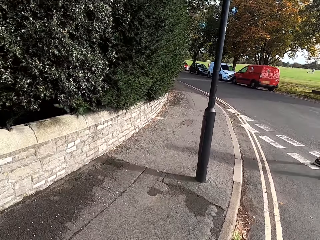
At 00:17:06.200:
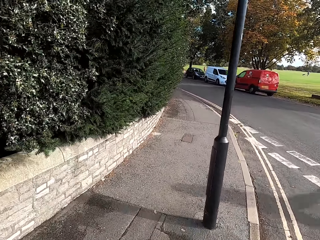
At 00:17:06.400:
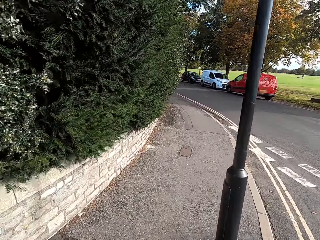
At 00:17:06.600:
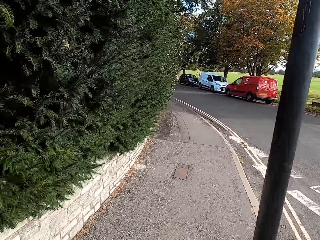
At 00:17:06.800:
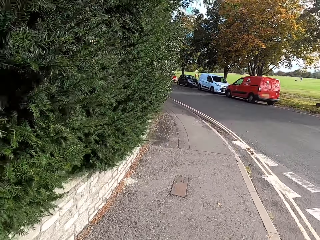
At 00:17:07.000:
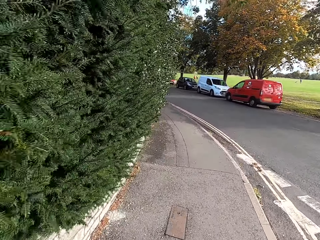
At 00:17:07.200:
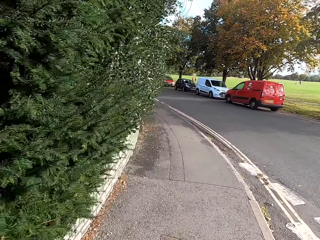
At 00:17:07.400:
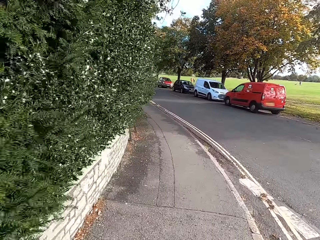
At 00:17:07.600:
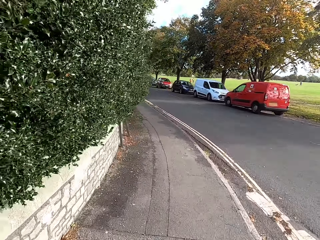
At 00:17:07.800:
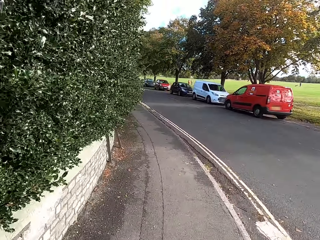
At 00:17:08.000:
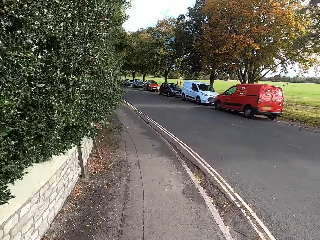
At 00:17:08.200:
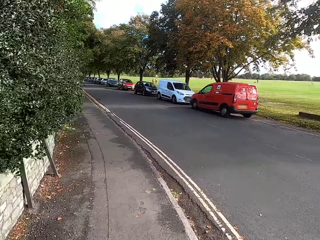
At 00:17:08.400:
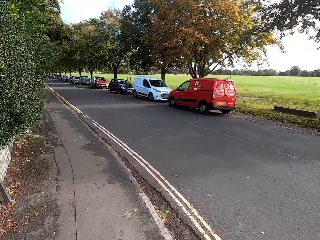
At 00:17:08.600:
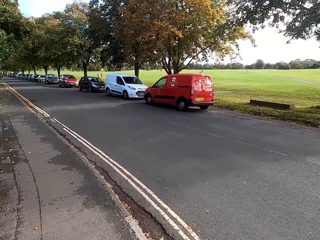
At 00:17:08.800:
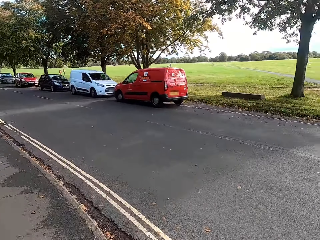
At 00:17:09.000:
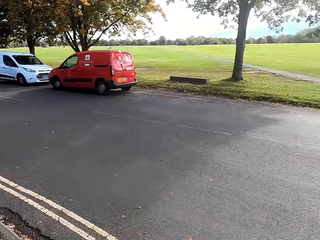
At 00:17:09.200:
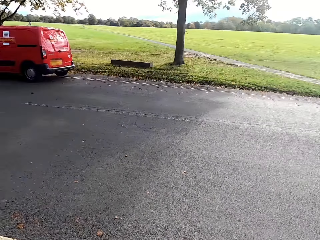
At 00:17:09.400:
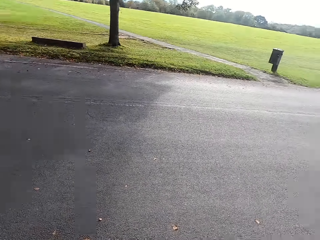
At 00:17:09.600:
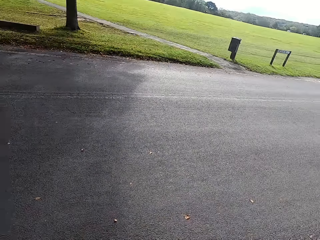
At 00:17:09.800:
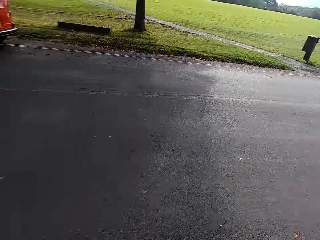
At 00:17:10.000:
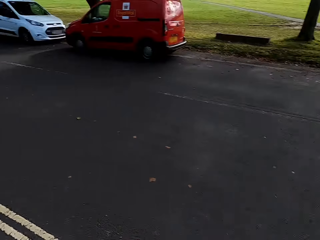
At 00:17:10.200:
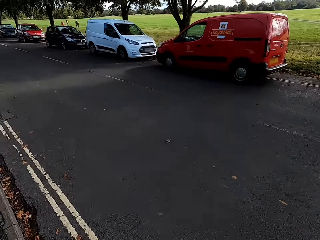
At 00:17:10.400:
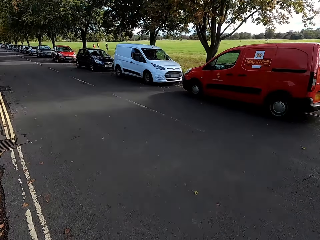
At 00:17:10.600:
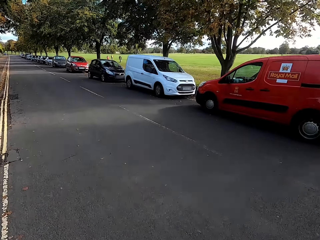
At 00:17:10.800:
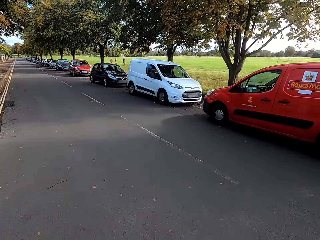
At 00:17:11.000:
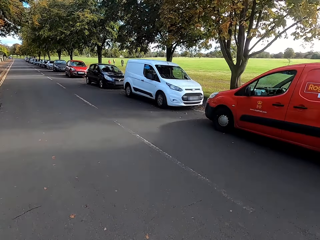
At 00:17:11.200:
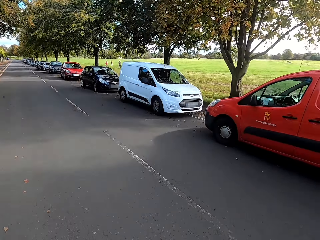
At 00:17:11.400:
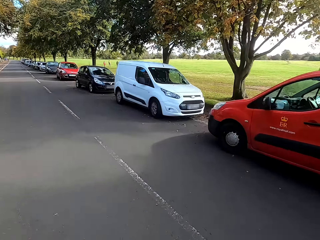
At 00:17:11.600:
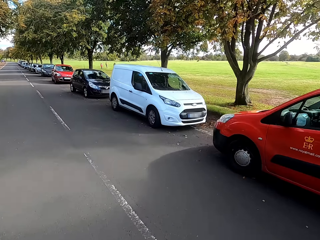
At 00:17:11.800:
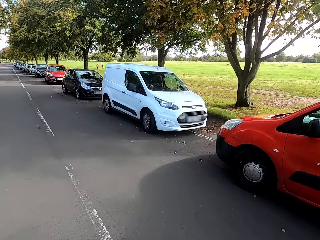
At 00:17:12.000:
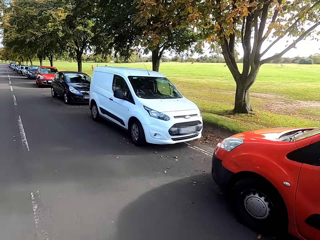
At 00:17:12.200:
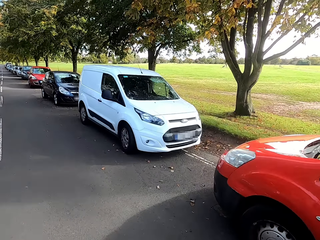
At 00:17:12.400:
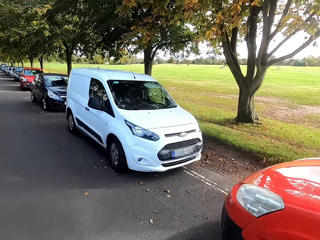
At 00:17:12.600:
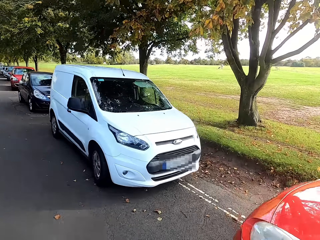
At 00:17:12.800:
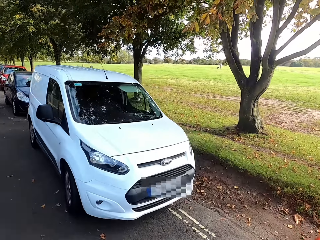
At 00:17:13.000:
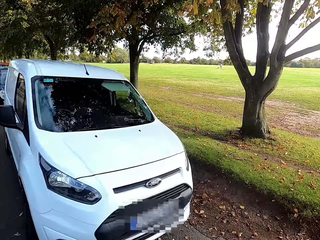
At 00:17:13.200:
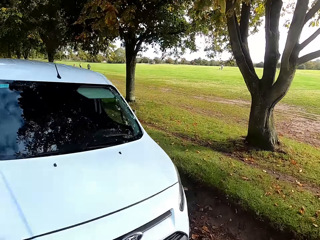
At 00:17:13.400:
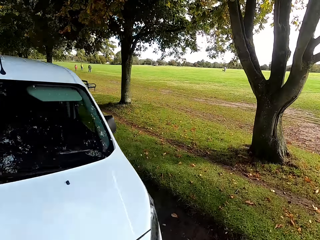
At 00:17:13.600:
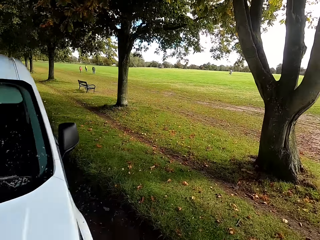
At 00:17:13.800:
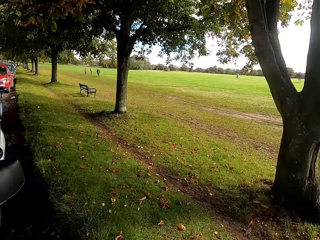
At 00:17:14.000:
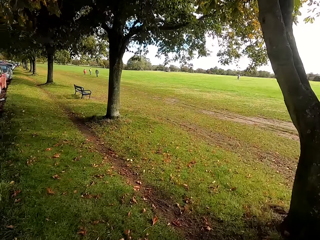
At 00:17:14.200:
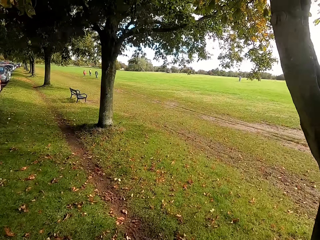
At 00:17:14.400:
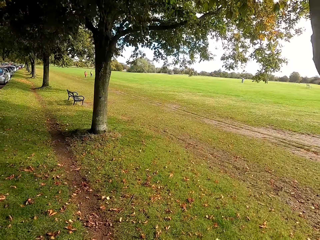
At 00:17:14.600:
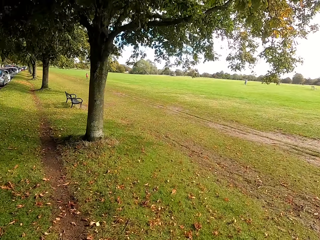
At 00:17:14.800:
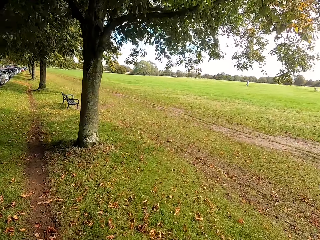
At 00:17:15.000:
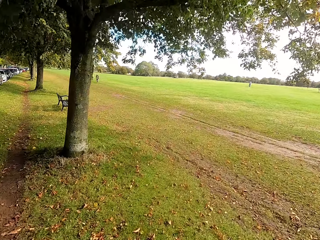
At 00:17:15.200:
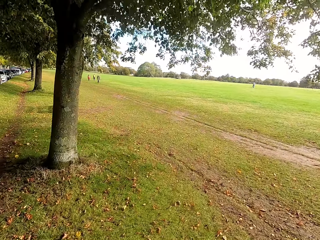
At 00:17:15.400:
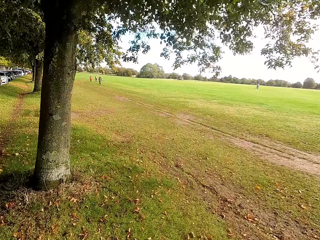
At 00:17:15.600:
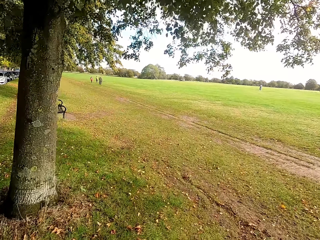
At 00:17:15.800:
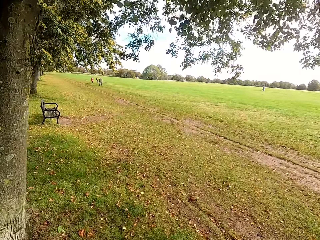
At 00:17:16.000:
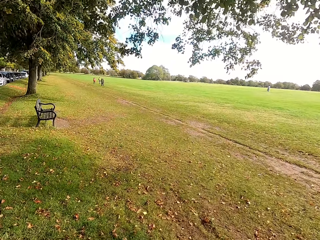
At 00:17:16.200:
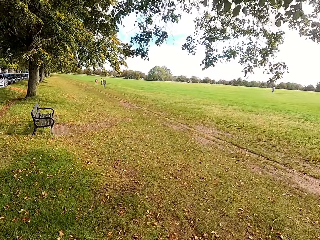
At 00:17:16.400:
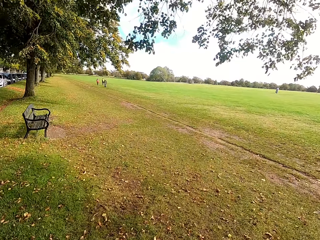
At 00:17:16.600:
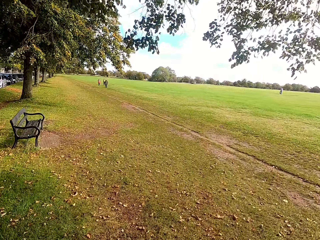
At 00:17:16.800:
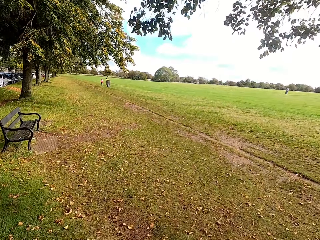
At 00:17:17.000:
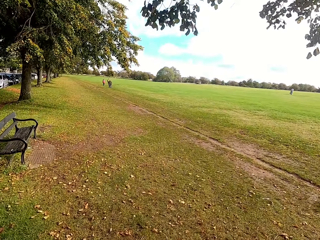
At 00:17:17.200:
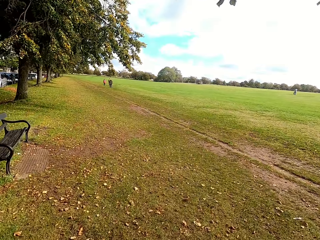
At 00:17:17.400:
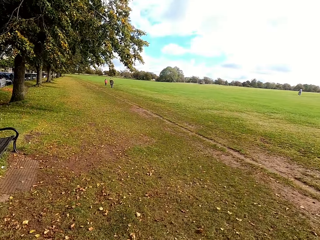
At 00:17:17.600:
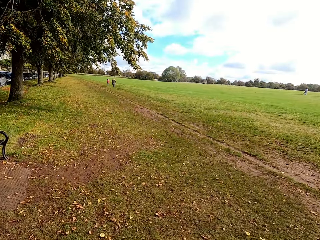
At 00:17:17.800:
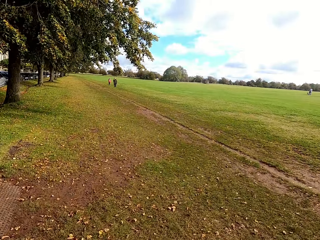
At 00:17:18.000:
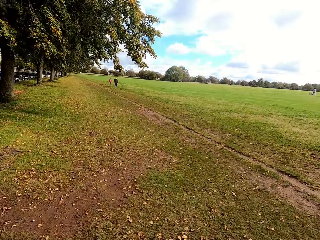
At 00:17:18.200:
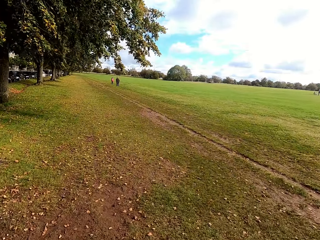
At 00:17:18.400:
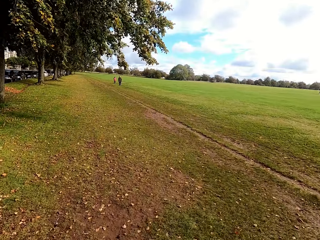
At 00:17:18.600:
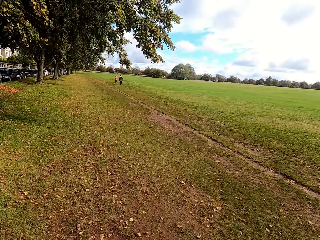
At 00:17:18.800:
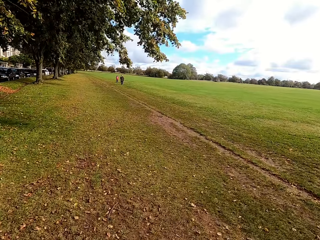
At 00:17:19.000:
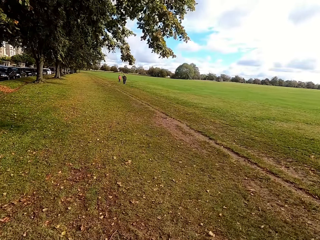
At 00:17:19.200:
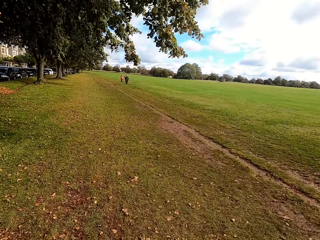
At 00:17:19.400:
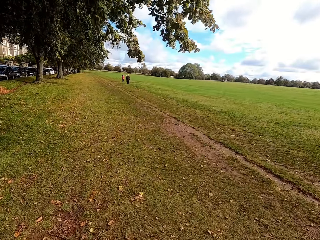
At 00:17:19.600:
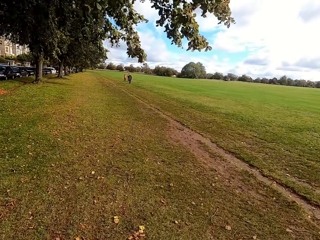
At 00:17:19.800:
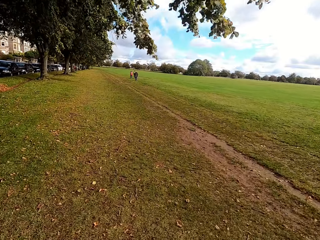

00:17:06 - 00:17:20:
The camera wearer runs on a sidewalk. They cross the road. They run in the fields.

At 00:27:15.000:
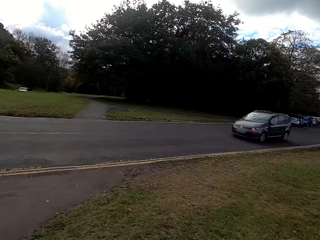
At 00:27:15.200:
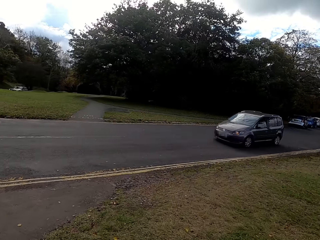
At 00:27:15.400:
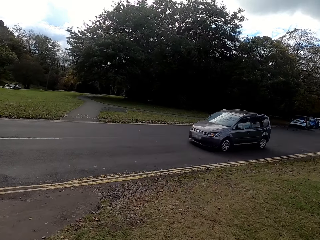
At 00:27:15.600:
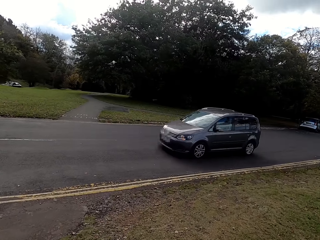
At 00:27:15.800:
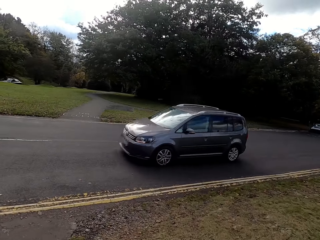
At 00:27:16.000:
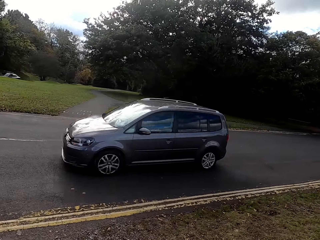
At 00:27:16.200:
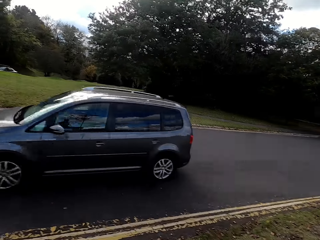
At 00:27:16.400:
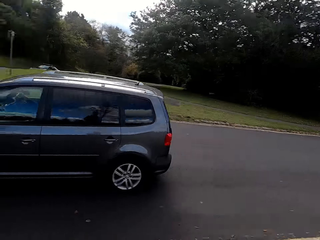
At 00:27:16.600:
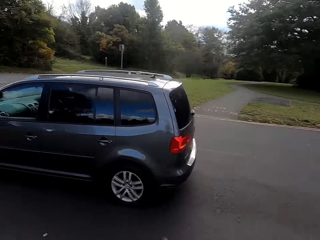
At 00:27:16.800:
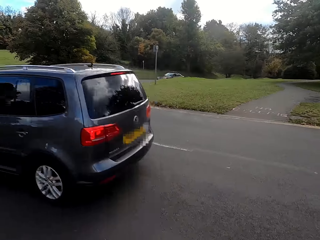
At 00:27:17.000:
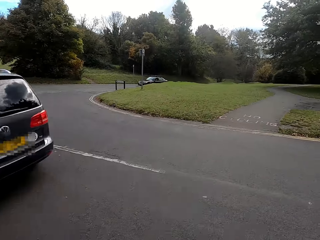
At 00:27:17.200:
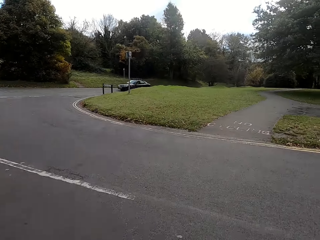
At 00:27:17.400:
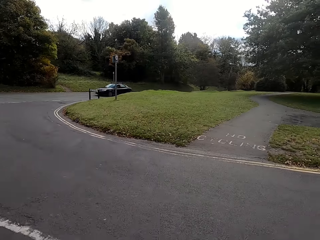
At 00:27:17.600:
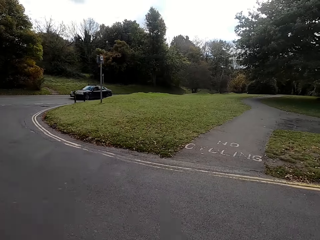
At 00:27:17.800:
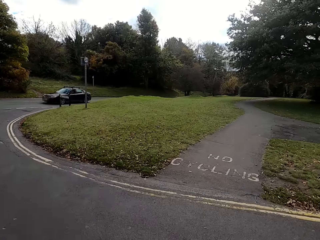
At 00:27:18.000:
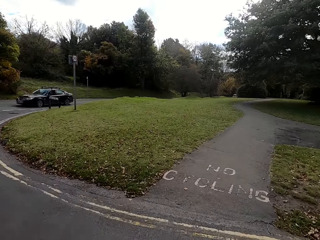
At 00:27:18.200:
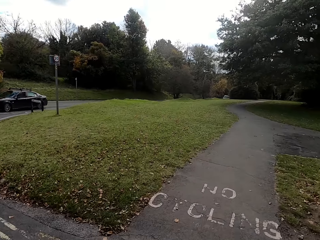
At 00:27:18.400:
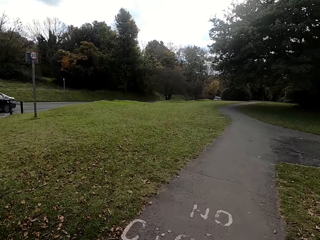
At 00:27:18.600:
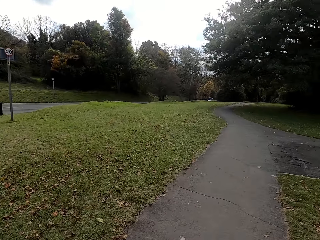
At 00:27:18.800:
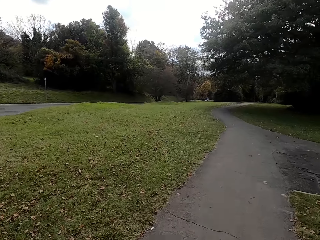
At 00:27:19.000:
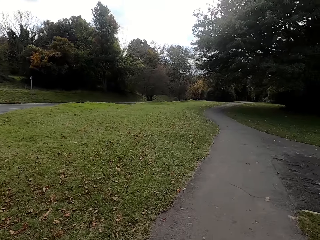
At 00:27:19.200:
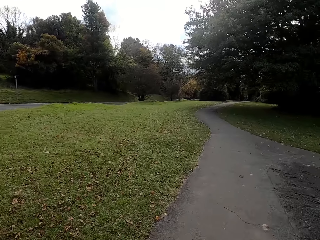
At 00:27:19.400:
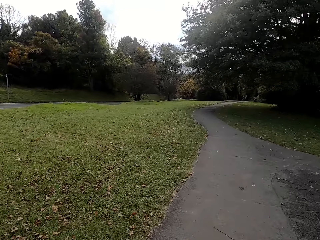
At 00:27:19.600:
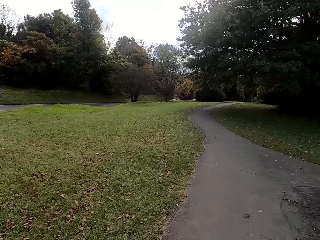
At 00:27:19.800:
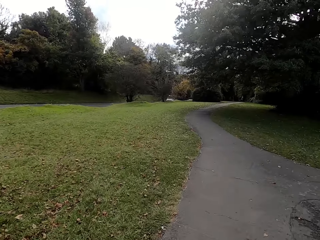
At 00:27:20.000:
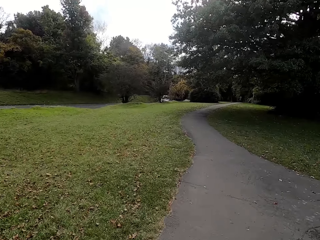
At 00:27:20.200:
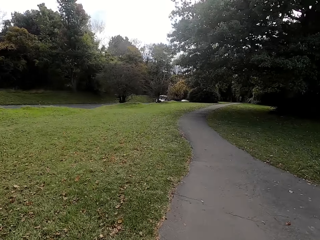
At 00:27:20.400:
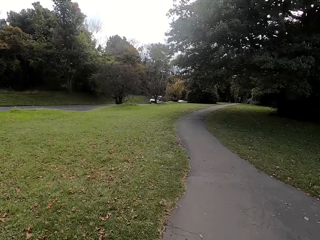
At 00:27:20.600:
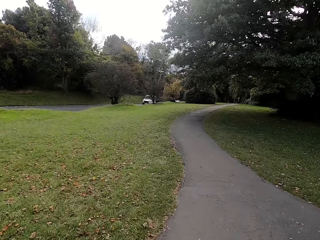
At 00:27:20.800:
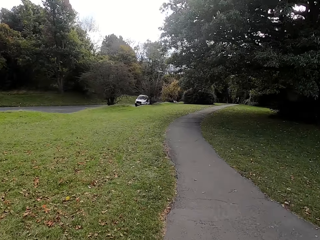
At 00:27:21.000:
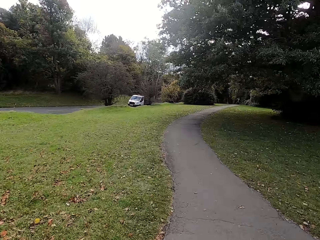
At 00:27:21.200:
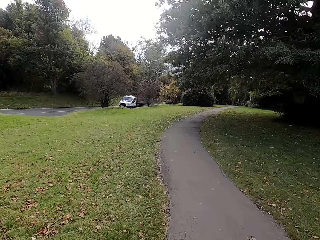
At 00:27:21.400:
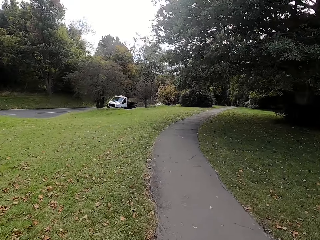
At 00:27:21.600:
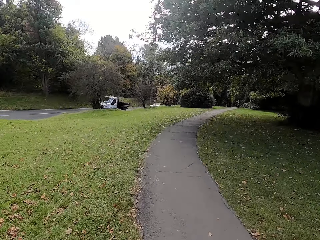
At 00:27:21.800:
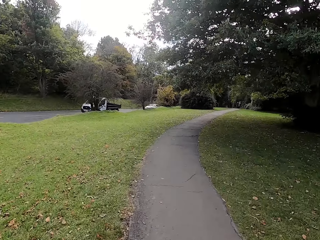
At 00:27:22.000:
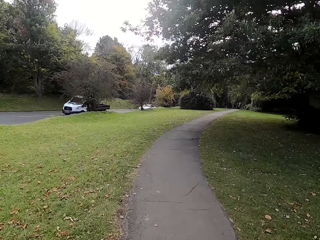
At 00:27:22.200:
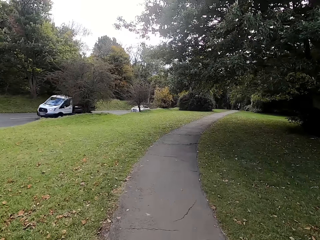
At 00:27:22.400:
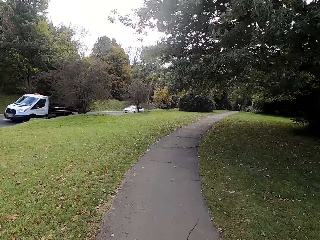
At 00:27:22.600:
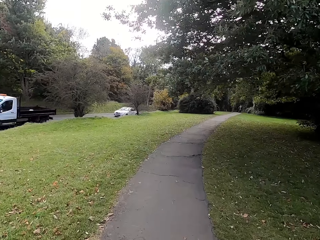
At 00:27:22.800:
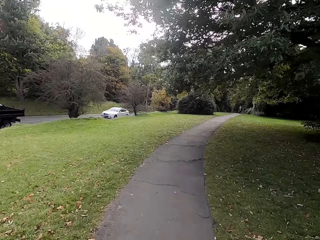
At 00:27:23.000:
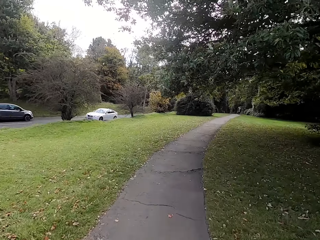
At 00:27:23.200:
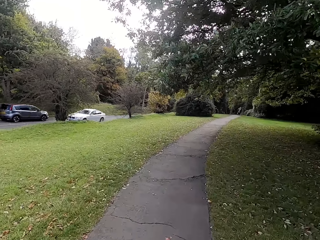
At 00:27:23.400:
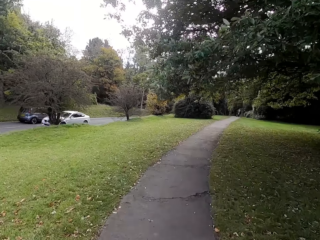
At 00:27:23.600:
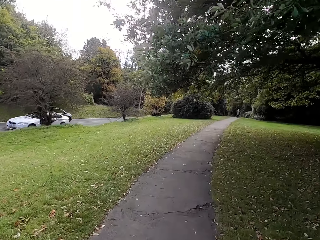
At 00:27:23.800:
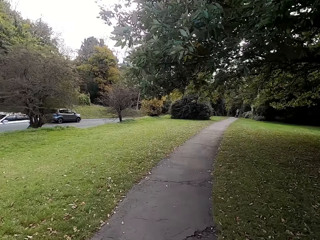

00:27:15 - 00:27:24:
The camera wearer crosses the road. They run on a sidewalk.
